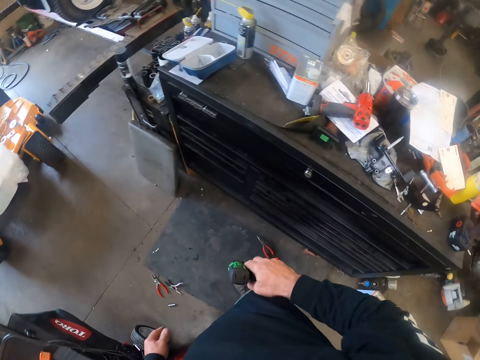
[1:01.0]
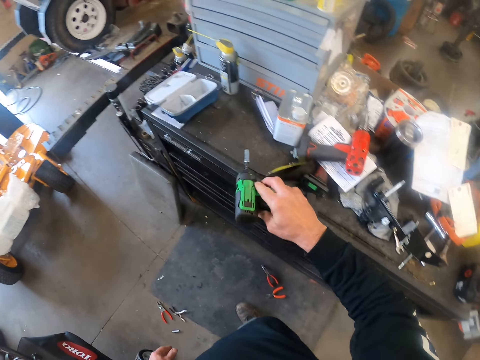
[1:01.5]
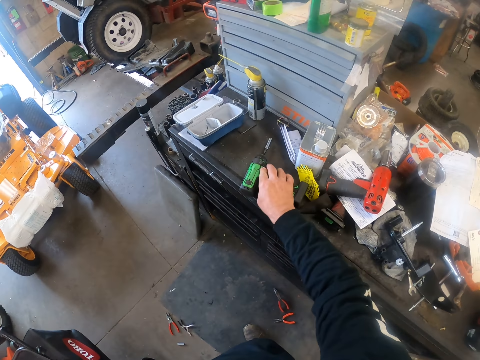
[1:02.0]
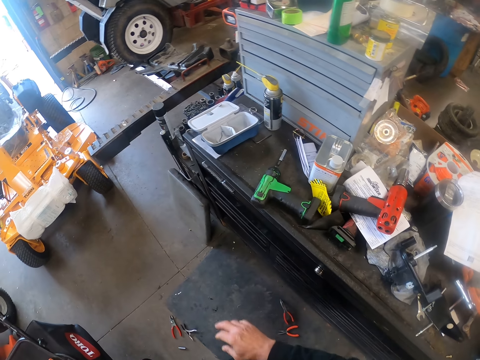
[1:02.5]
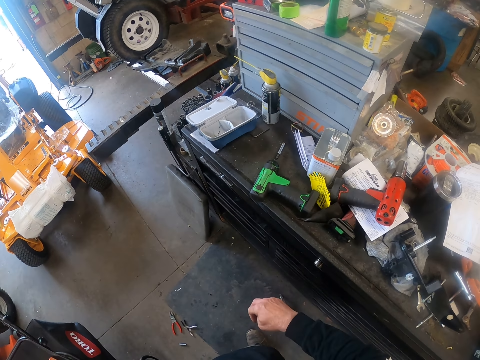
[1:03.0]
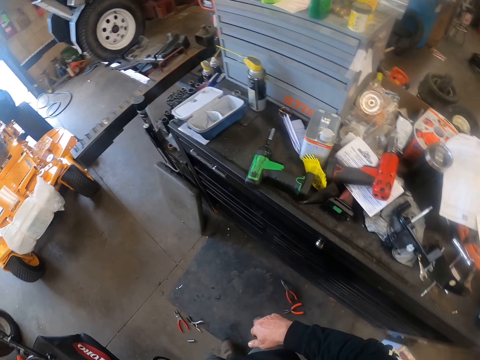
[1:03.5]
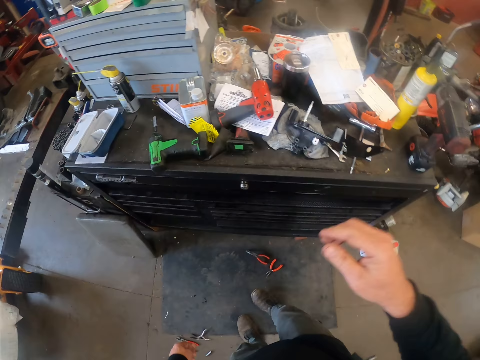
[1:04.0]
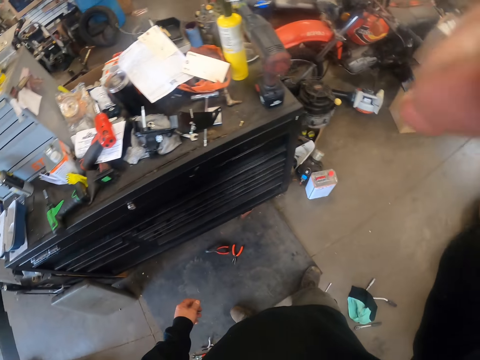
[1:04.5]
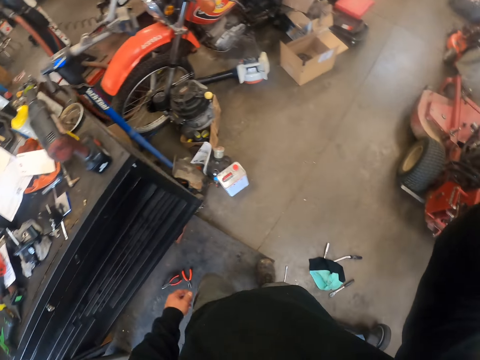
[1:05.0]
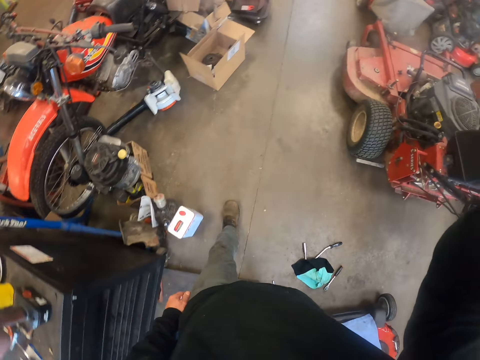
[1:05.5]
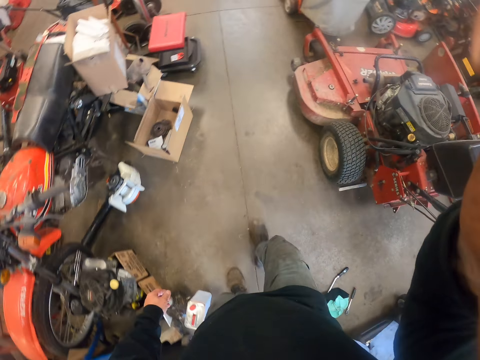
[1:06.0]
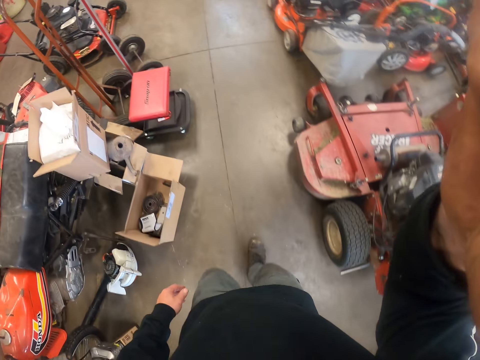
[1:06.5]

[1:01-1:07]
The camera wearer drops the electric screwdriver or drill on the tool box with his right hand. He looks at the drill. He operates the camera on his head with his right hand. He lifts the hand. He walks on the store.
